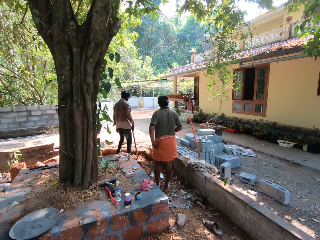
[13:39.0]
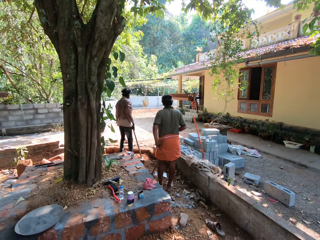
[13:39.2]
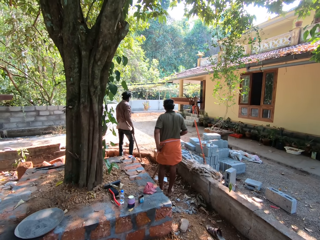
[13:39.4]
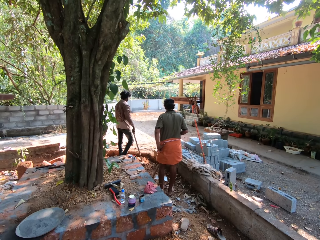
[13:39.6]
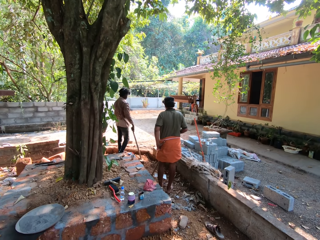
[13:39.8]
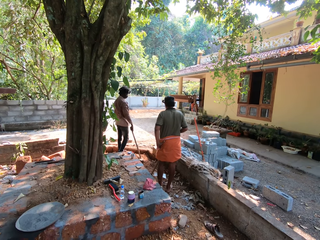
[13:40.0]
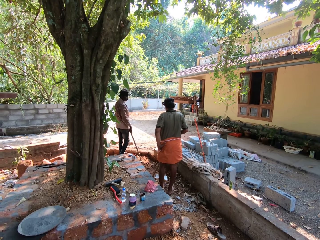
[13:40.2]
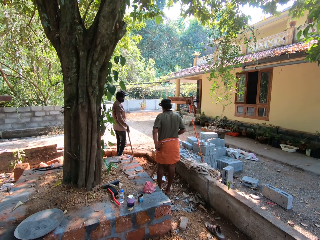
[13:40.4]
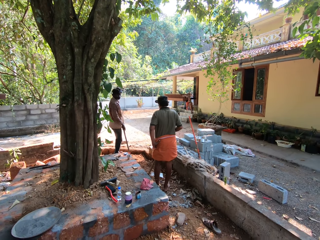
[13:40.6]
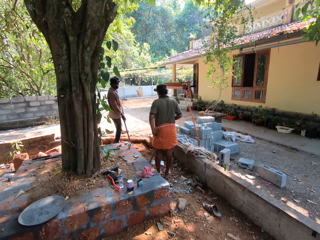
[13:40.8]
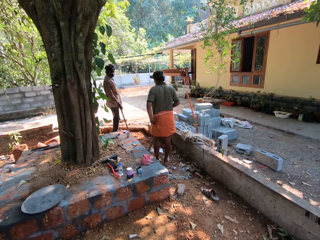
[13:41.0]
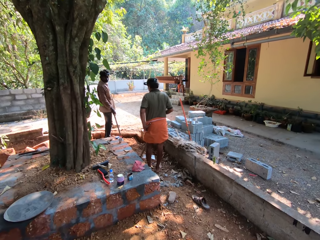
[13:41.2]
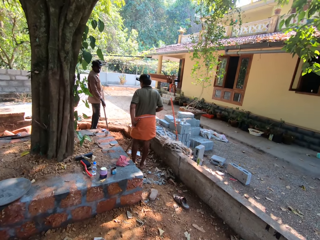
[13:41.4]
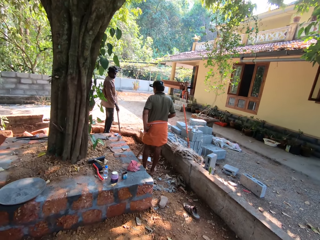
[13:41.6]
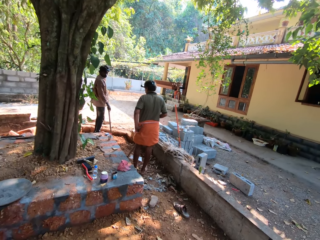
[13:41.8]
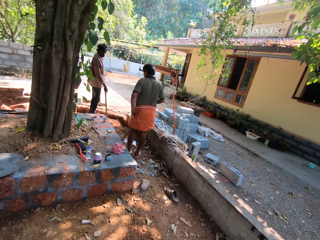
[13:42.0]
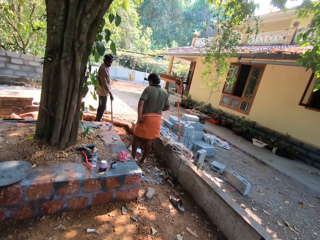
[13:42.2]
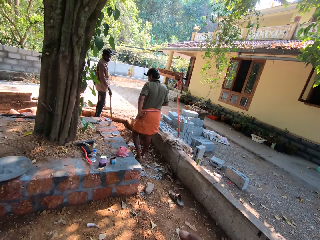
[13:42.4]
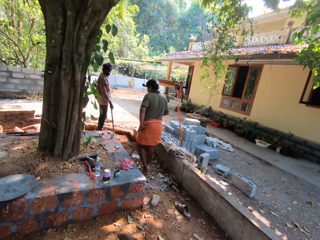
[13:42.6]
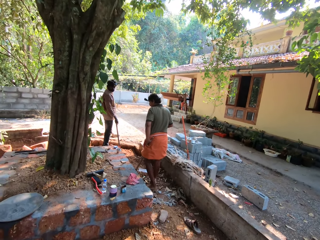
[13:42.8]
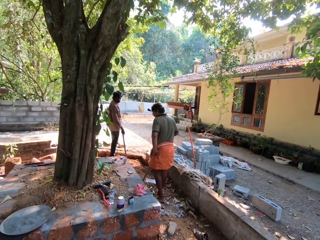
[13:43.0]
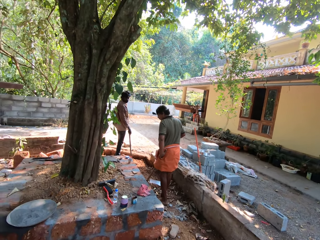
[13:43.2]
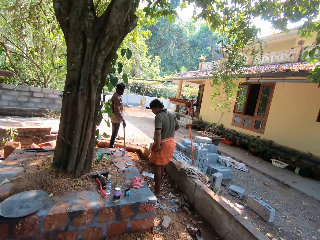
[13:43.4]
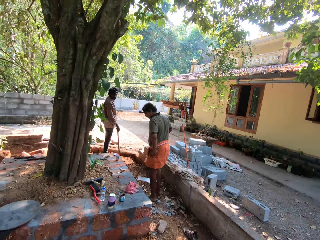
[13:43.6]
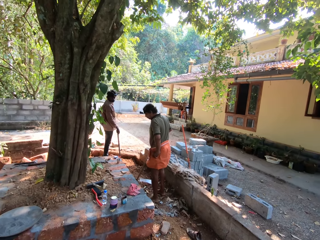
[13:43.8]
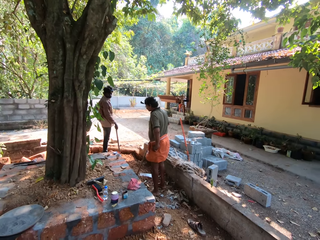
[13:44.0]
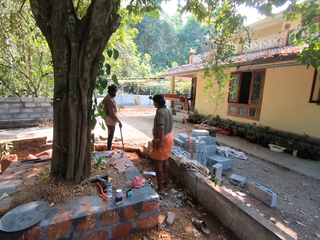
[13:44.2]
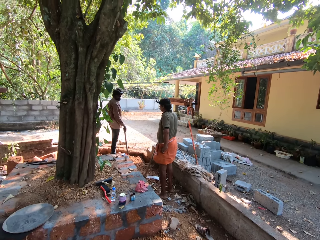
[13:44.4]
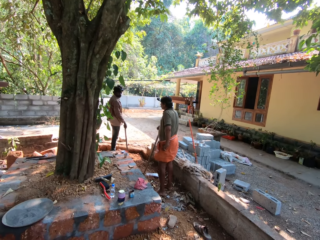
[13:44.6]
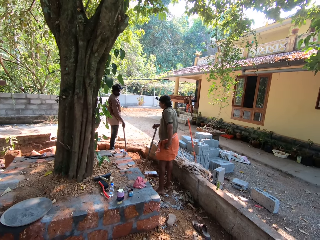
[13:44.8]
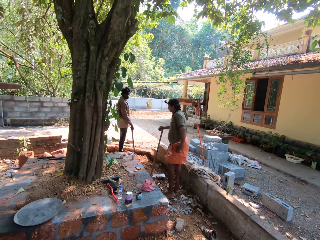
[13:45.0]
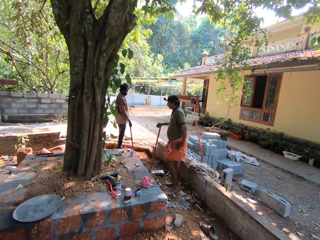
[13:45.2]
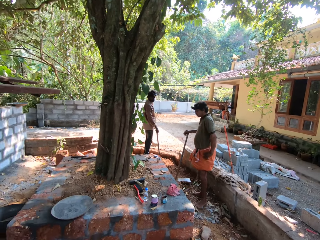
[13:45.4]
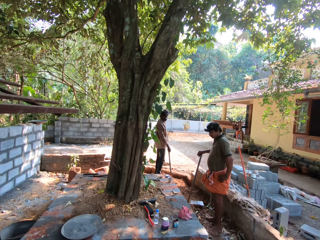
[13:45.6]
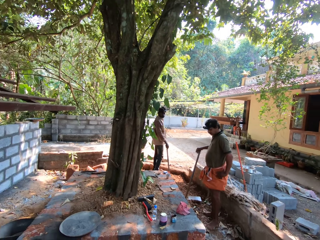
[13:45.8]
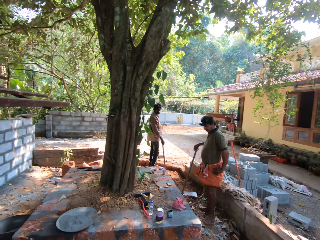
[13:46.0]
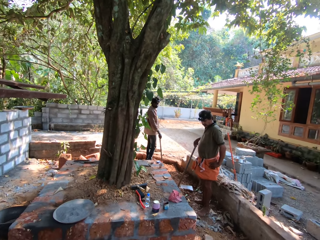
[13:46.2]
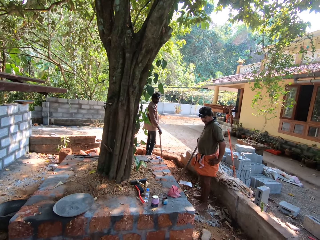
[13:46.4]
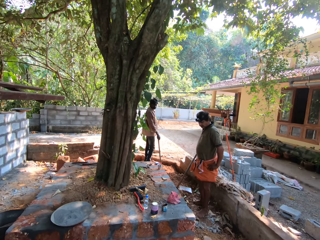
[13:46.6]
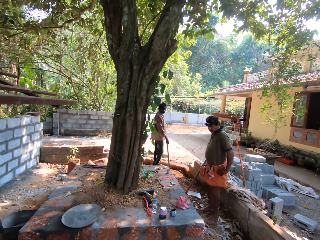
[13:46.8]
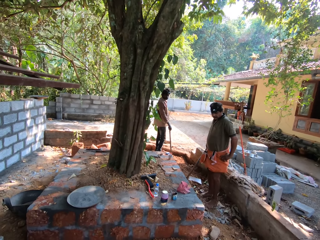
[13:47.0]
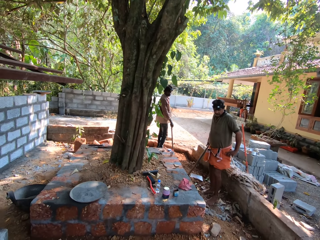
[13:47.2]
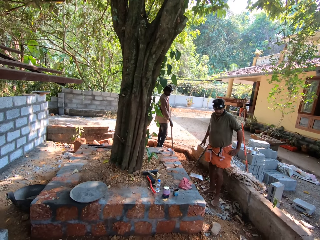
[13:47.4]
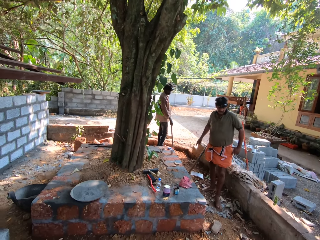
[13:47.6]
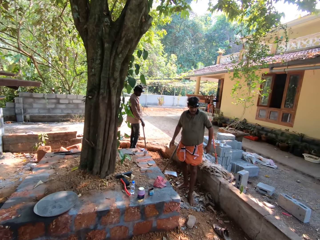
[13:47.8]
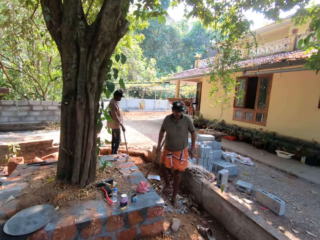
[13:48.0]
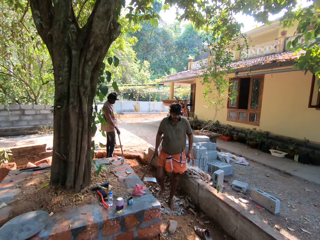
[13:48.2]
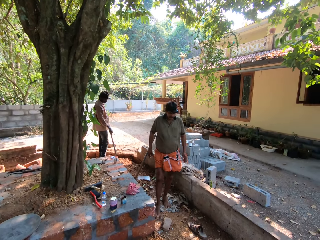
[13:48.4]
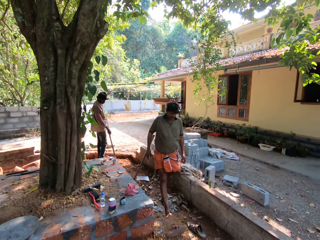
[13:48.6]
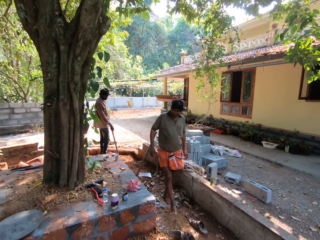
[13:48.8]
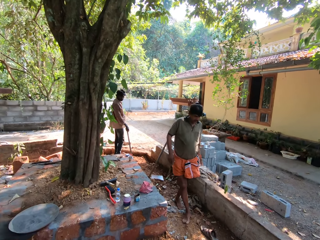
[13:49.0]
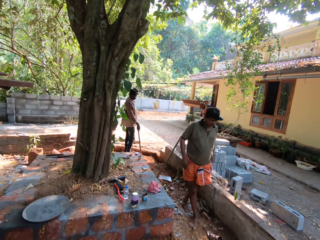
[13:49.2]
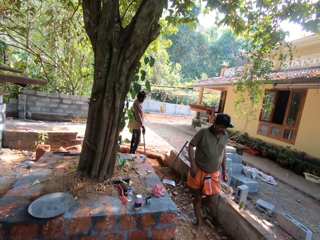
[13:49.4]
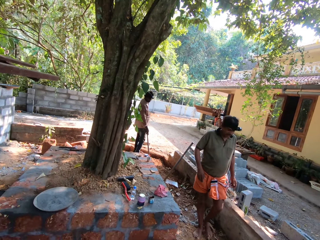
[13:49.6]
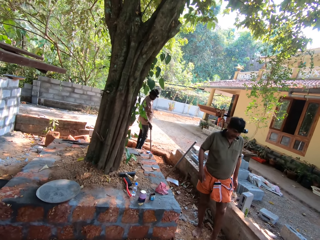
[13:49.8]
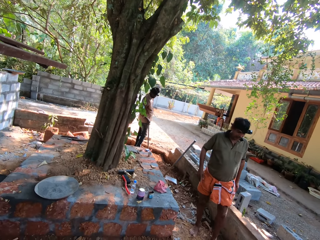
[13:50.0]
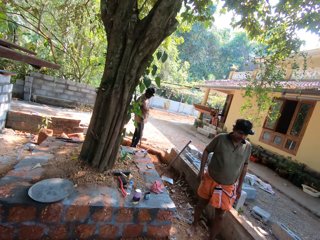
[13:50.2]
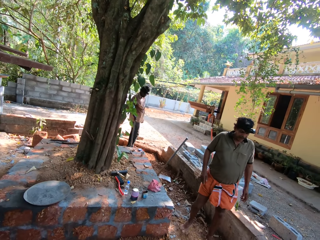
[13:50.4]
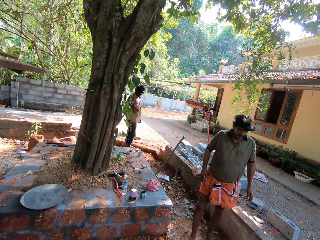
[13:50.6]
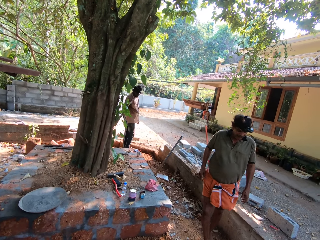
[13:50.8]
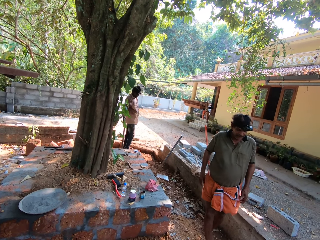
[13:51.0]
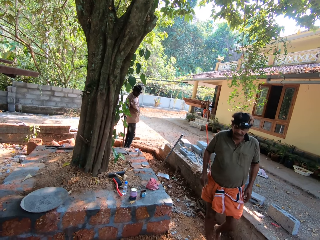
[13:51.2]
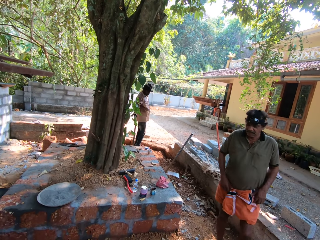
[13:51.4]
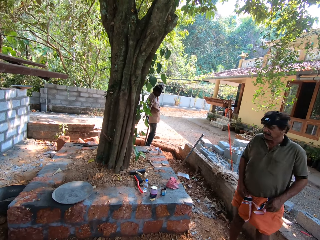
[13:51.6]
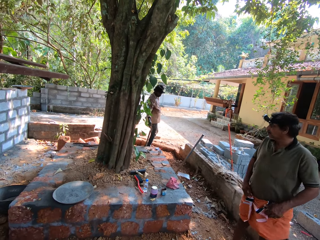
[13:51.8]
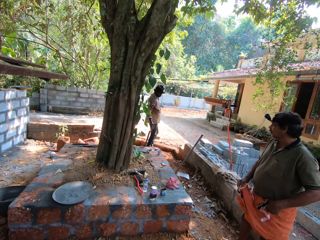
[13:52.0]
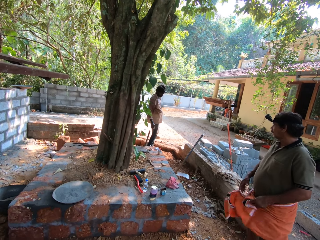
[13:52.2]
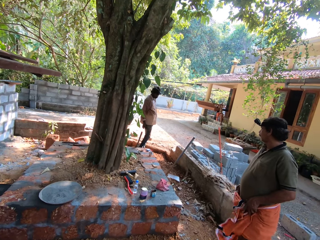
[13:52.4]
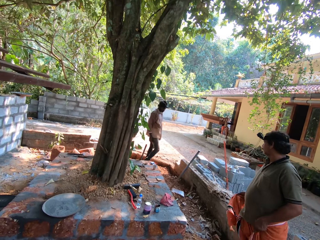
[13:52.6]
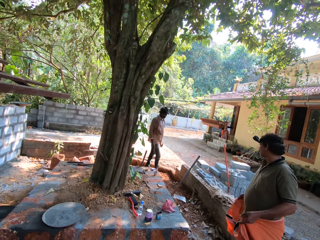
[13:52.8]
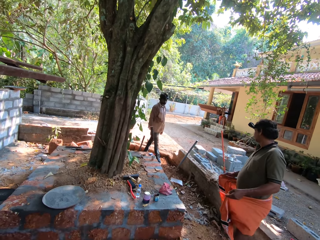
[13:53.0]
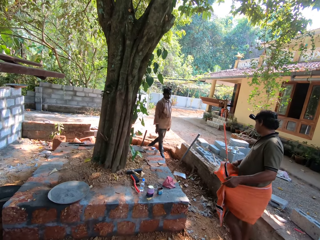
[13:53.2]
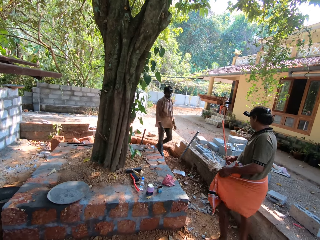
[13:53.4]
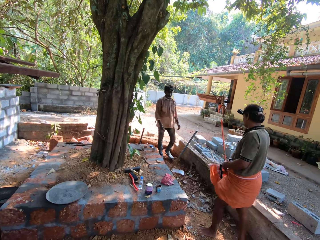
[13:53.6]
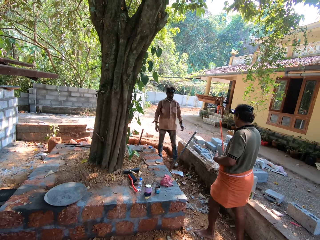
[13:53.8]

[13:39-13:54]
The camera wearer interacts with a man and another man. The first man holds a hoe with his right hand. The other man leans a hoe on a pavement with his right hand. The other man walks, and kicks slippers on the ground with his right leg. The first man moves the hoe in his right hand on the ground. The first man leans the hoe on the pavement with his right hand. The other man adjusts a towel on his waist with both hands.

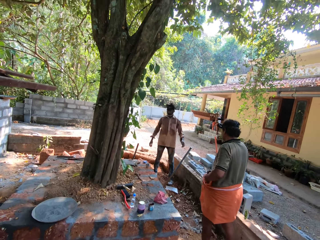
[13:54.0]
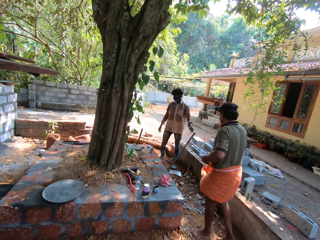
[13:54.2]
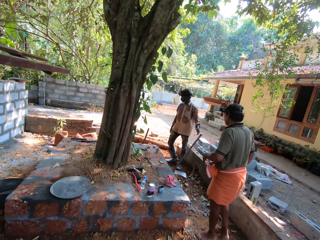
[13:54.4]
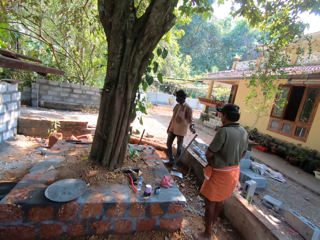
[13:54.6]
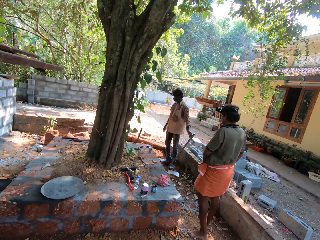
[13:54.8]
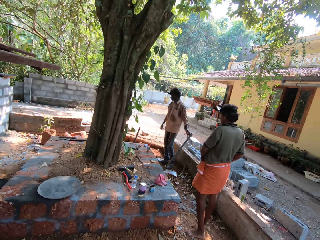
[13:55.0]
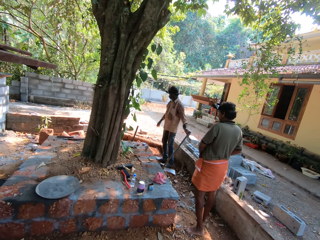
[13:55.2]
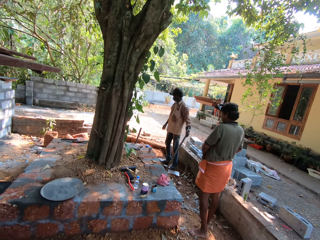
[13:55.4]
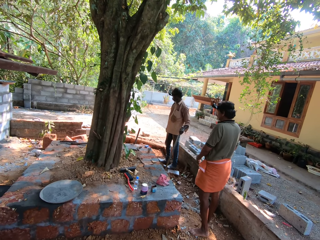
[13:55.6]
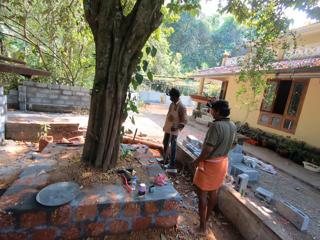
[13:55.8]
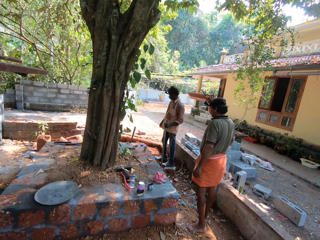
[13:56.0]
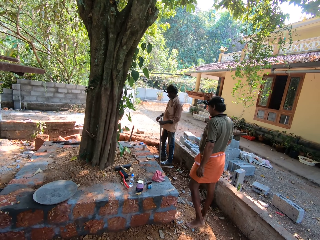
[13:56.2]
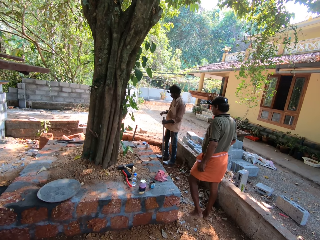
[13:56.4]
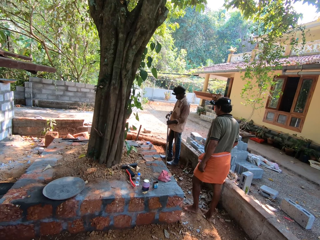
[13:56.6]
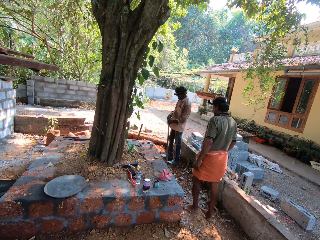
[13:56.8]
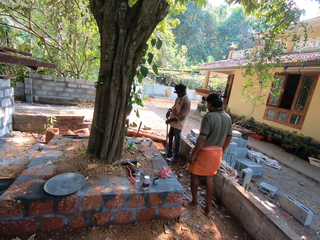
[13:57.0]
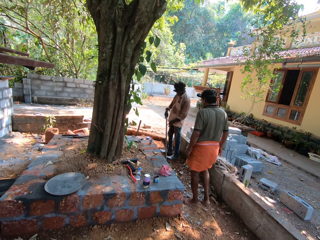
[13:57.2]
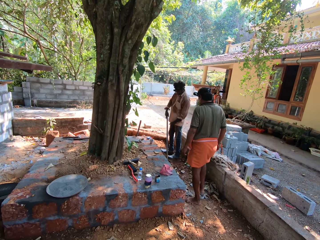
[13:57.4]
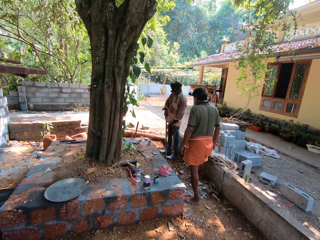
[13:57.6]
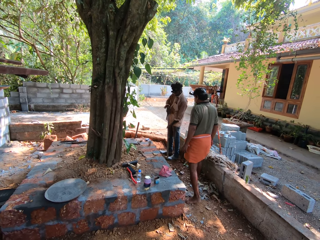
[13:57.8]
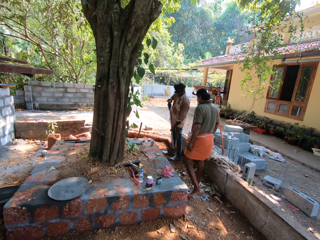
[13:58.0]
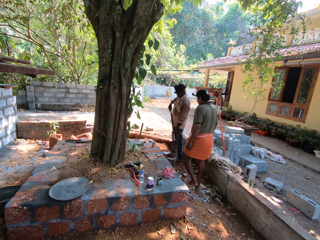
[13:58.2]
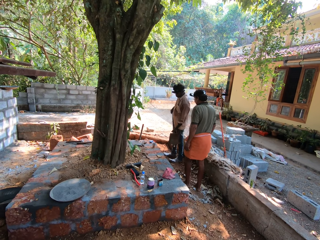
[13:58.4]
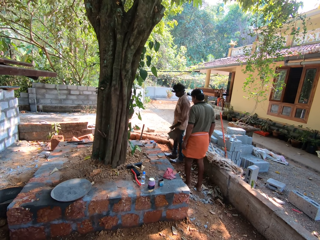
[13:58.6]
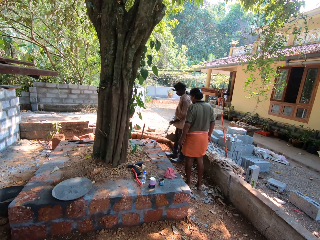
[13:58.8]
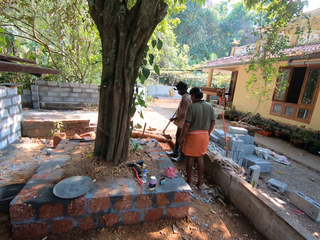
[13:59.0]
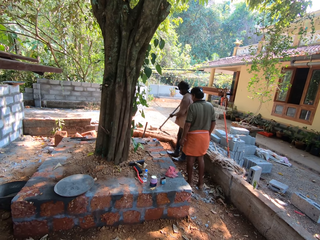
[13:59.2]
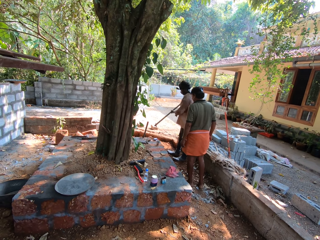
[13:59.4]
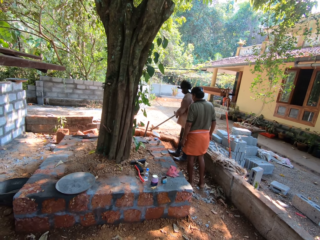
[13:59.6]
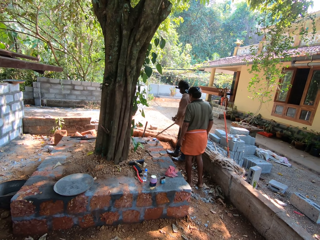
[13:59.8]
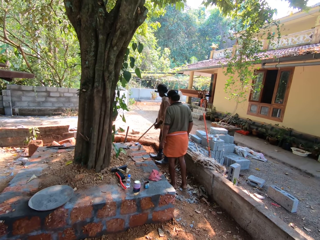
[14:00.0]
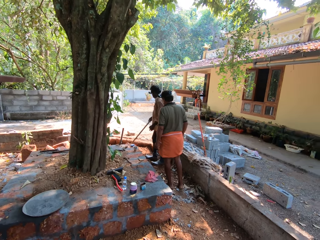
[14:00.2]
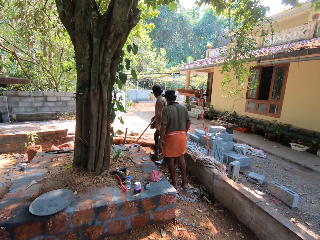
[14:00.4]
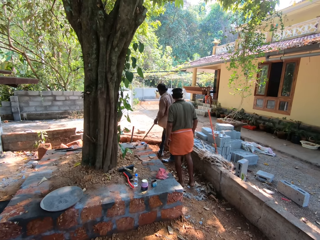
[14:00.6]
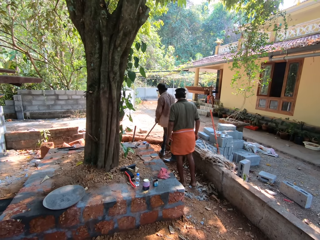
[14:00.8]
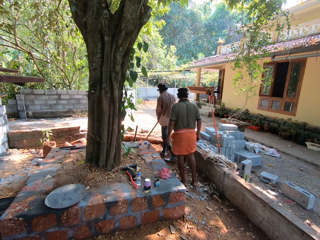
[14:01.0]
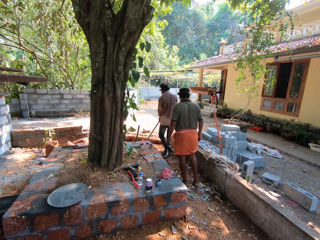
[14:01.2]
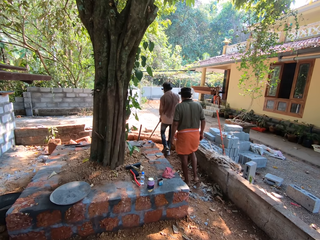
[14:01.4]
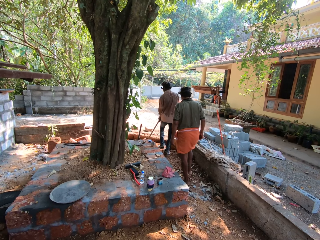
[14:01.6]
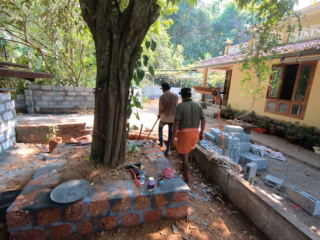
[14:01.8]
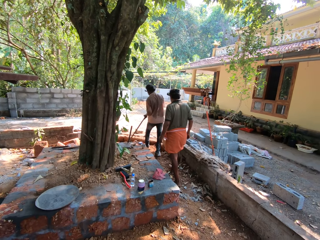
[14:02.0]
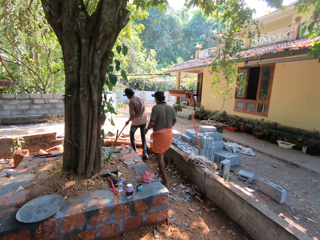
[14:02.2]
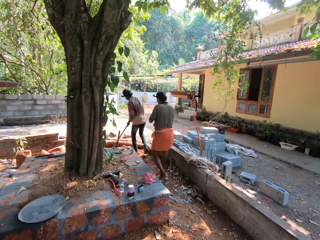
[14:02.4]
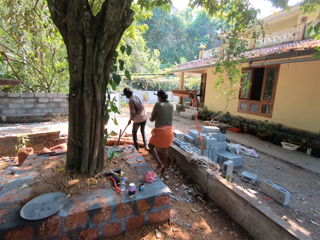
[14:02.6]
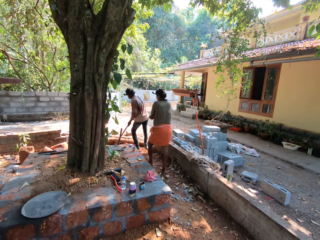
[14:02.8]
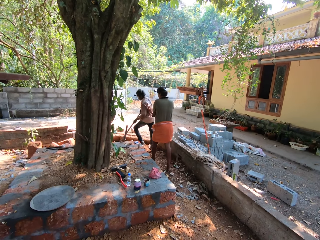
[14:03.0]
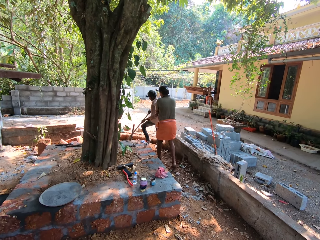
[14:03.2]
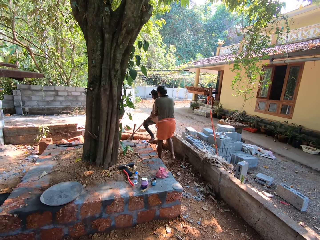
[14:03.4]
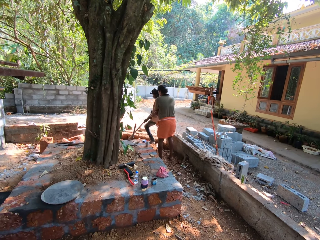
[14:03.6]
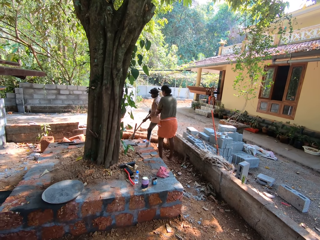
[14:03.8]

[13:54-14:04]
A man picks the hoe from the ground with his left hand. He holds the hoe in the ground with both hands. He picks the hoe from the ground with both hands. He interacts with another man. The first man drops the hoe in the ground with both hands.
